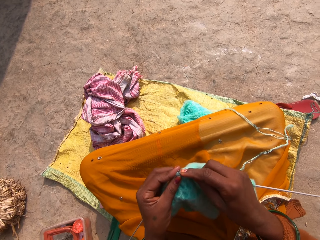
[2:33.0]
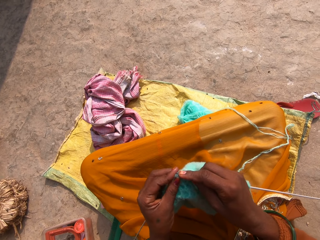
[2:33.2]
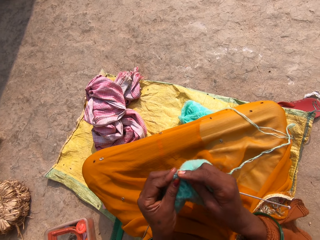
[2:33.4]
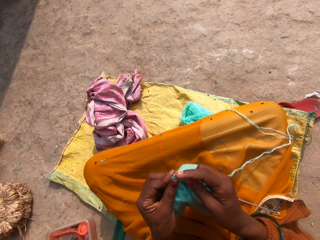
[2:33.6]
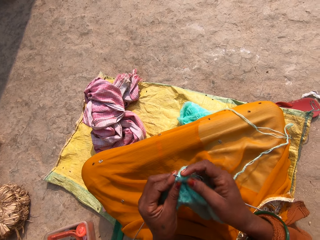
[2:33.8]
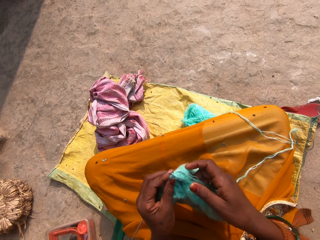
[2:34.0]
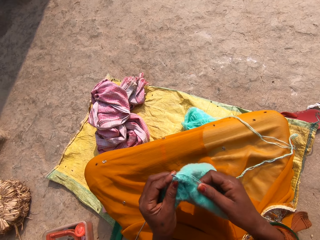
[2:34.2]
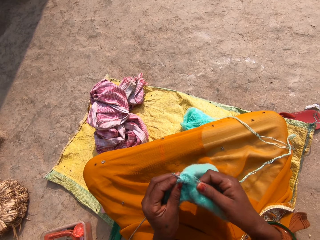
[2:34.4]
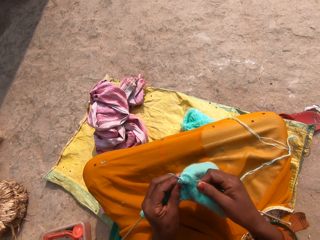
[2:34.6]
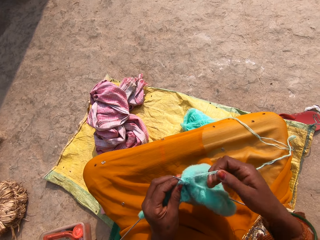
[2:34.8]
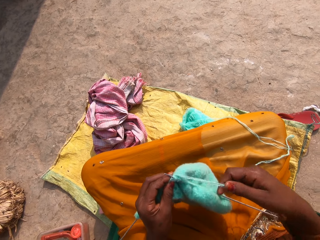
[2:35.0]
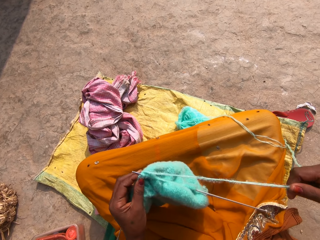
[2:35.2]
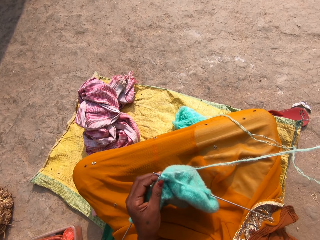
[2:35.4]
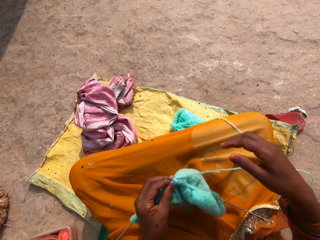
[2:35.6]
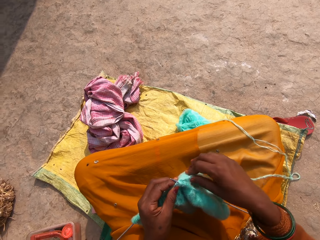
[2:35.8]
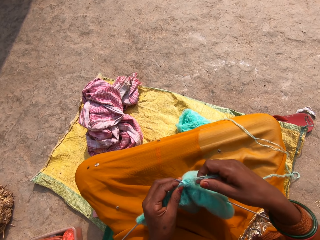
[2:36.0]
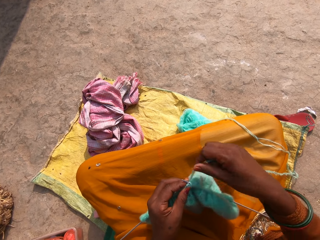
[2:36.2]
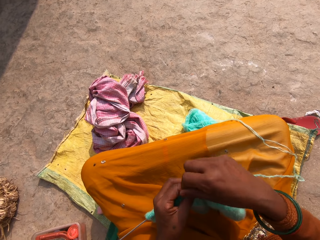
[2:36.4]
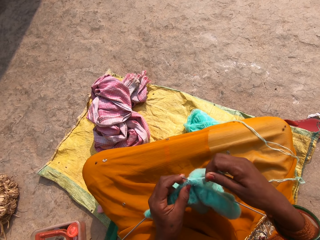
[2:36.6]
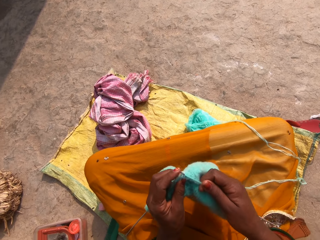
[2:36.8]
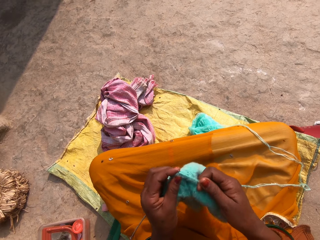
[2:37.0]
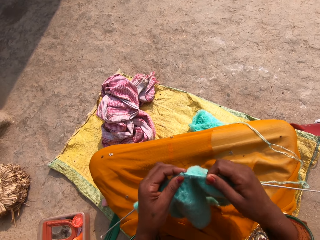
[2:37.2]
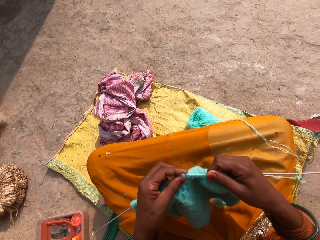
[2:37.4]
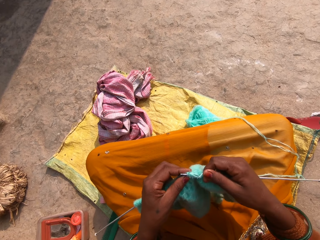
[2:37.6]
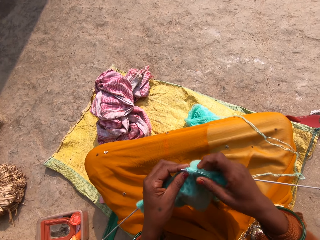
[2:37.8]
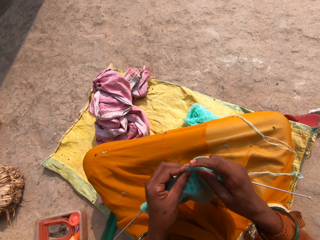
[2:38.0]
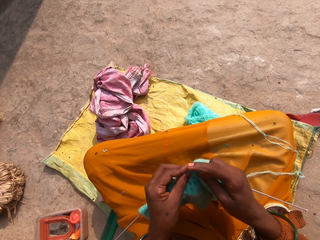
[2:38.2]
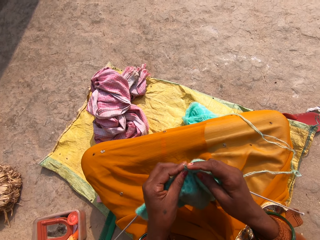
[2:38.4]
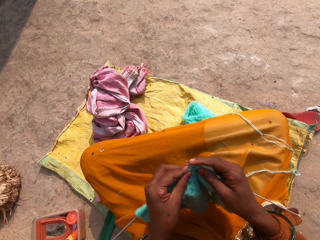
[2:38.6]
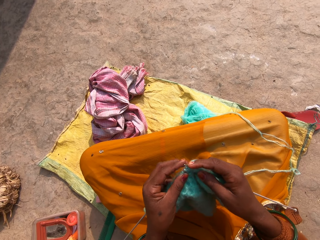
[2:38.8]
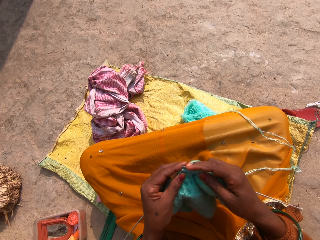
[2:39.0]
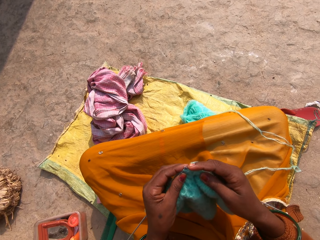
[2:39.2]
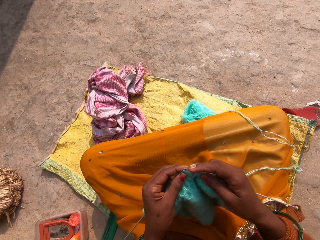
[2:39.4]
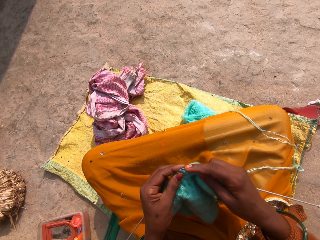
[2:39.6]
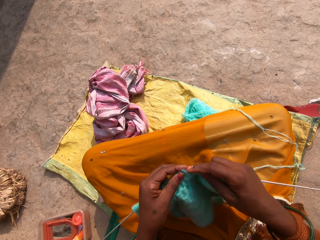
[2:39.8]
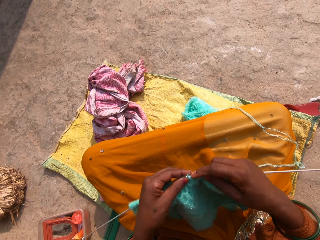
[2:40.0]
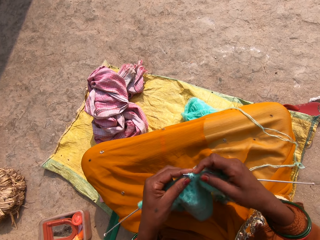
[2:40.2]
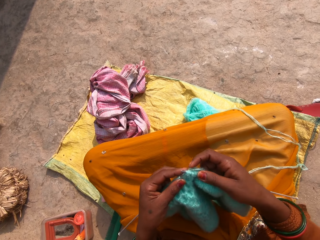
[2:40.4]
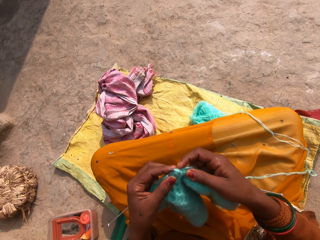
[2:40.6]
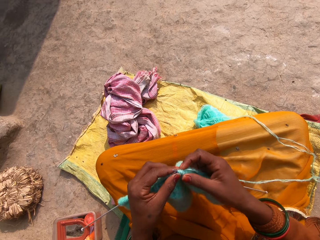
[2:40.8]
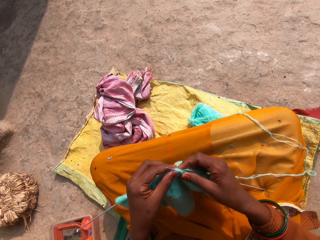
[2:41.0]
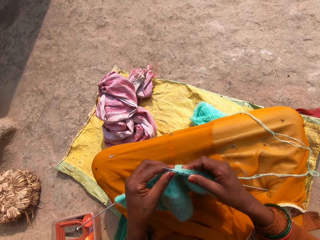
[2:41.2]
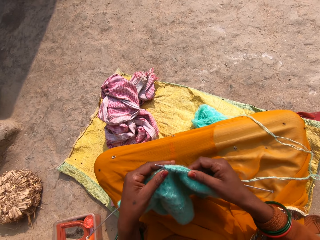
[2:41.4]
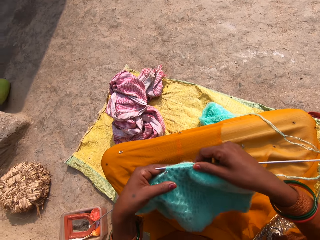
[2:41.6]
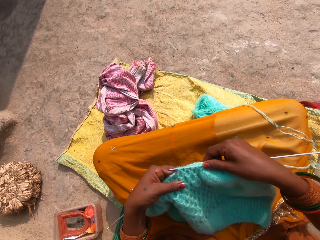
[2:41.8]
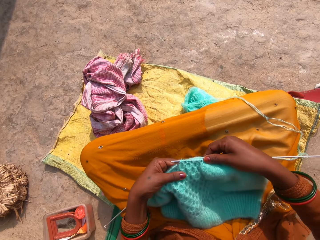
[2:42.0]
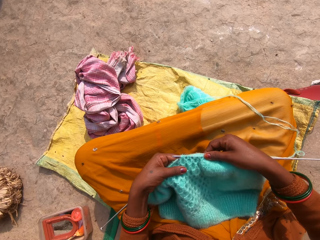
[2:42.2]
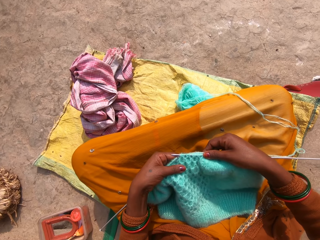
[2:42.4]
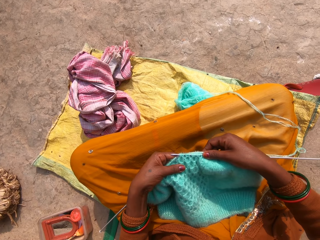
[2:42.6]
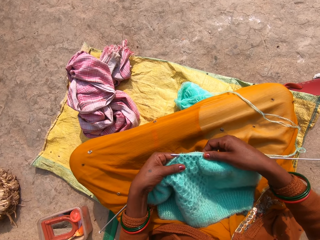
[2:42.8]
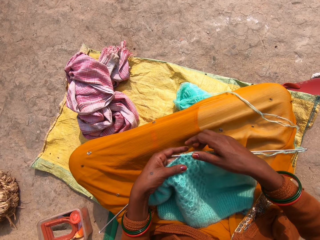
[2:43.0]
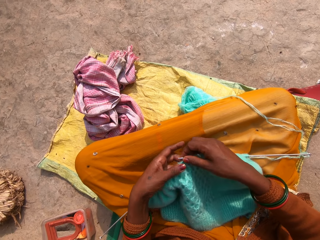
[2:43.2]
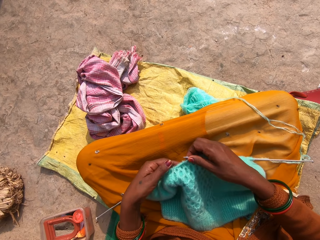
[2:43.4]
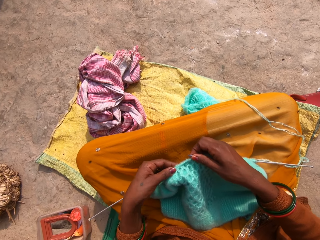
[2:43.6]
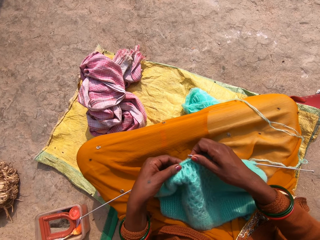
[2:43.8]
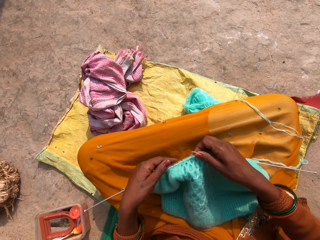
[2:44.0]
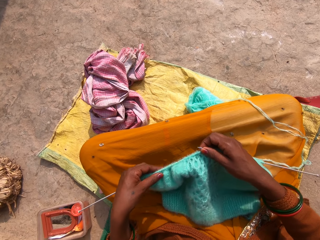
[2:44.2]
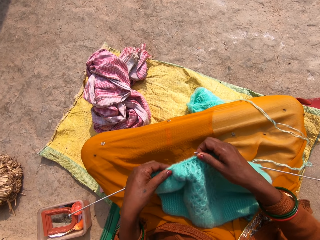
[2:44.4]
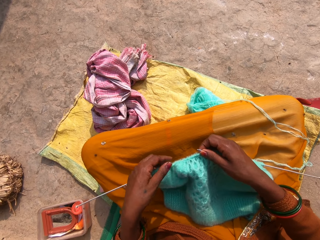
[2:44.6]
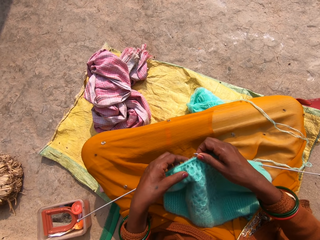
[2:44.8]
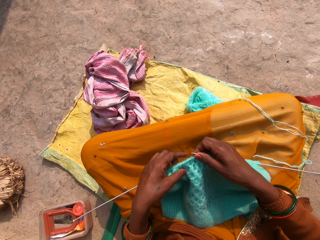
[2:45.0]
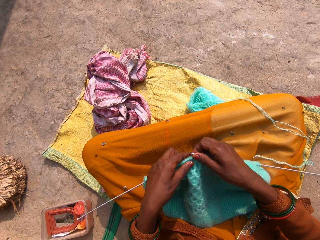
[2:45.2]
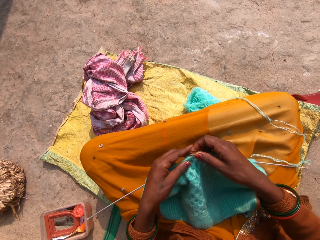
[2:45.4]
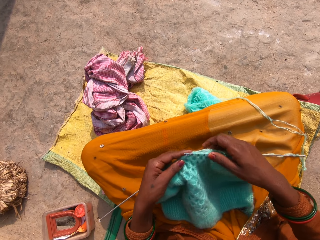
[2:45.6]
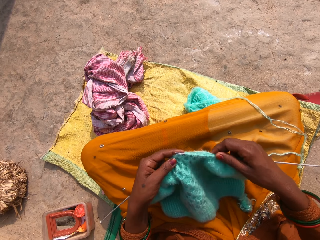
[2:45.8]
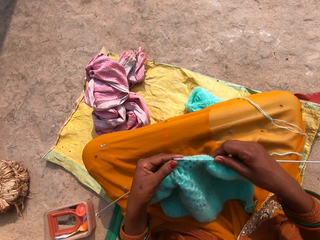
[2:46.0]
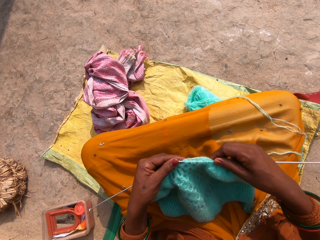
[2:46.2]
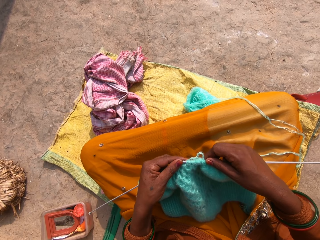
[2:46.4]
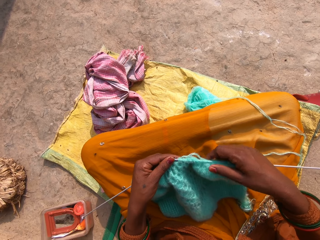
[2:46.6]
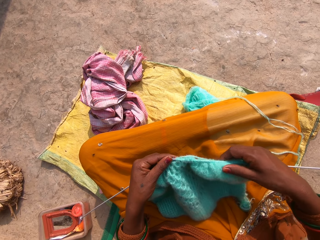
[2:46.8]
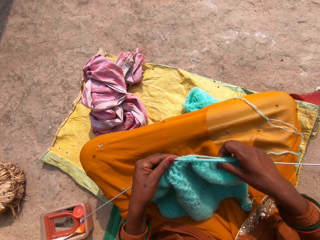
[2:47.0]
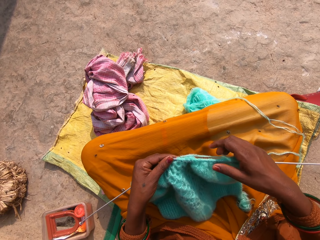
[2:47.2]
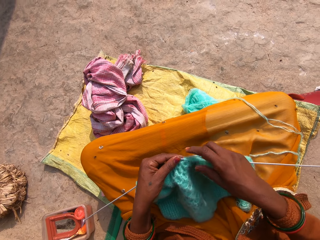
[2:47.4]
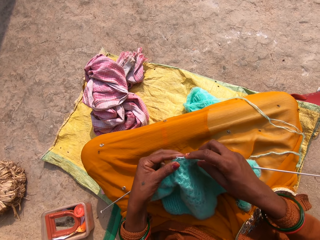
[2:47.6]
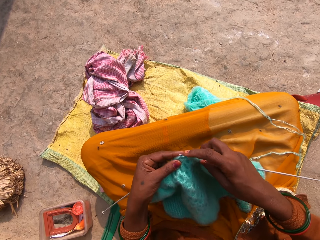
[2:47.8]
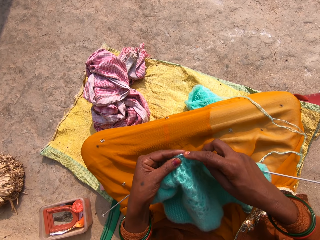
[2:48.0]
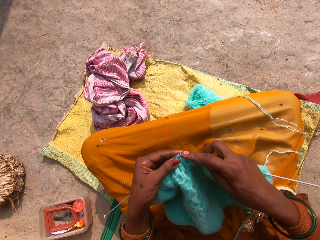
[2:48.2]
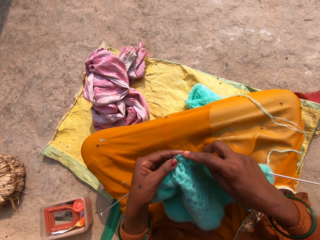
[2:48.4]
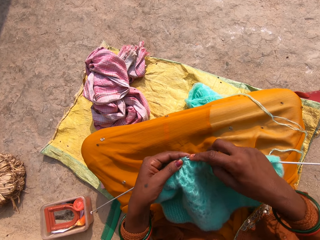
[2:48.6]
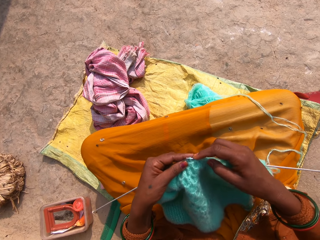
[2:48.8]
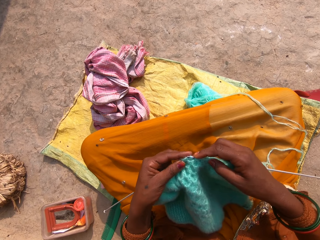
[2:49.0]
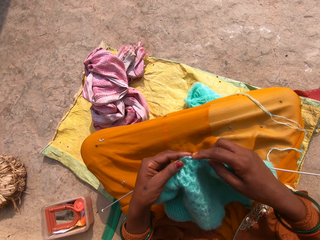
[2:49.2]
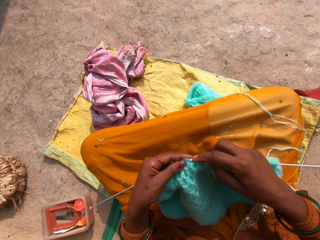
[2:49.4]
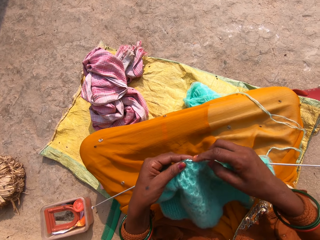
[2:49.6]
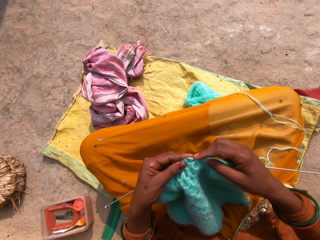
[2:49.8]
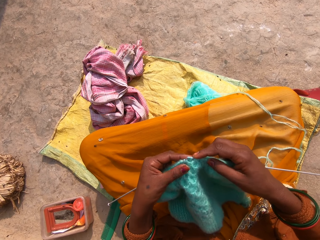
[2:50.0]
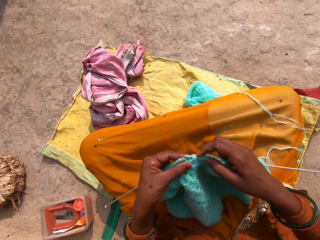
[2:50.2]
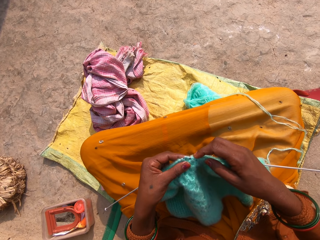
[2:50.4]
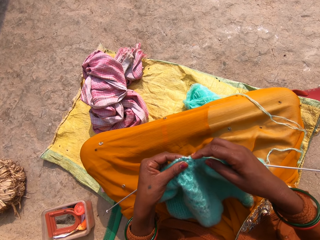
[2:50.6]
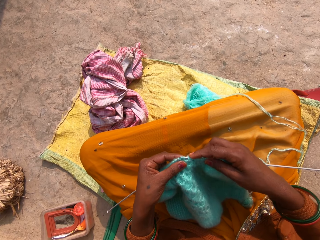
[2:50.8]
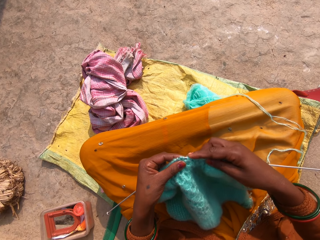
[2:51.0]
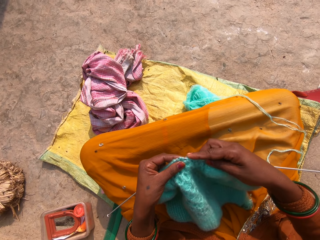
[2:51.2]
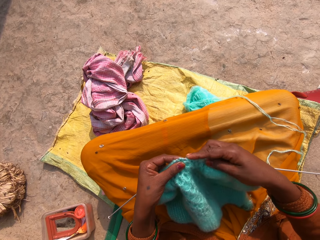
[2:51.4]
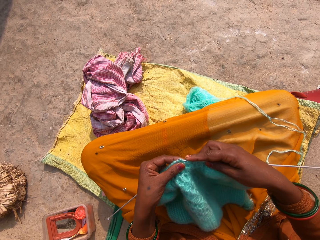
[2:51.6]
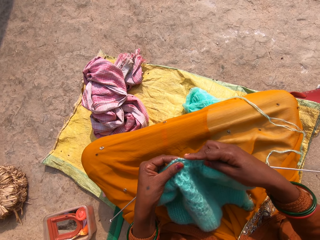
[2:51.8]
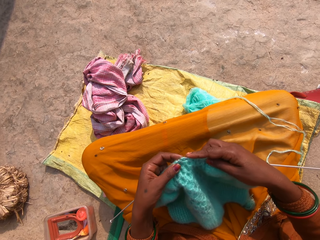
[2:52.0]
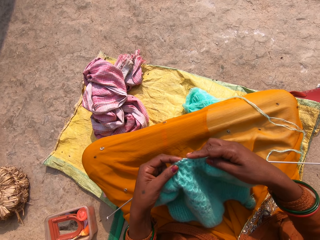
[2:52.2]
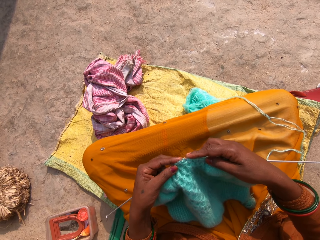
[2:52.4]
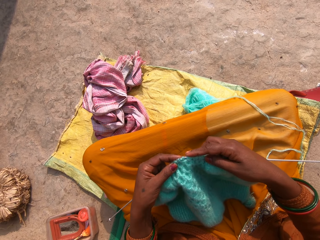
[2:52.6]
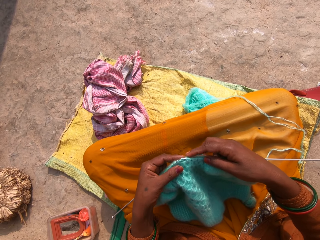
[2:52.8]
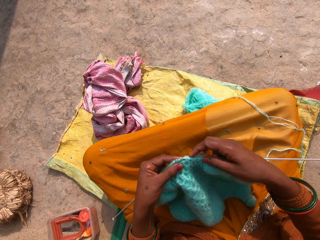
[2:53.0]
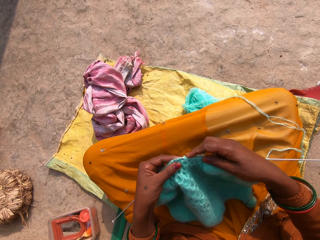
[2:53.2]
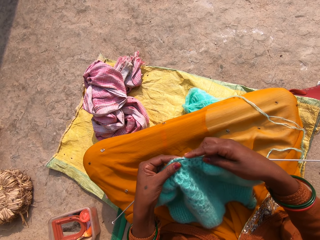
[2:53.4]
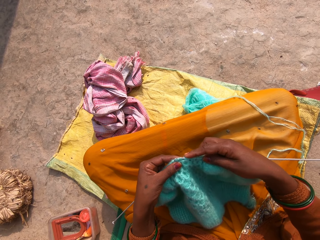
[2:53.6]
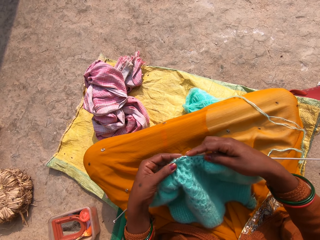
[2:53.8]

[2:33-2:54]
The camera wearer pulls the knitting wool. They roll the knitting wool on the straight needle. They knit the fabric using the straight needle. They touch the fabric. They adjust the fabric on the knitting pins. They knit the fabric with the knitting pins and the yarn.
